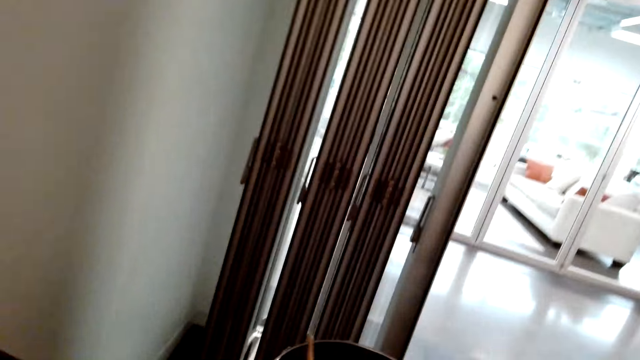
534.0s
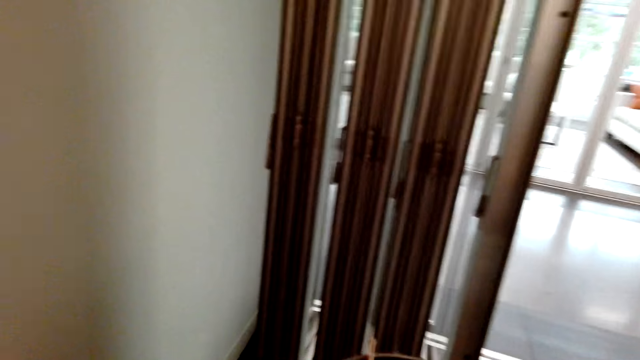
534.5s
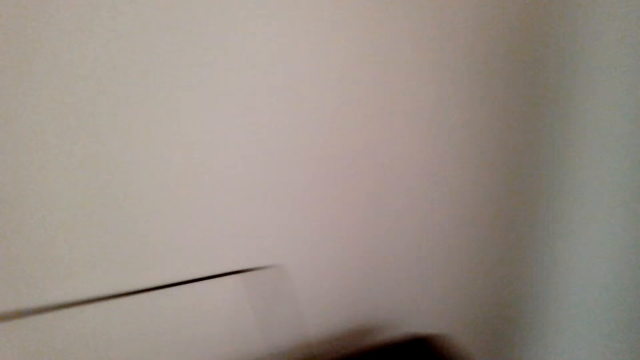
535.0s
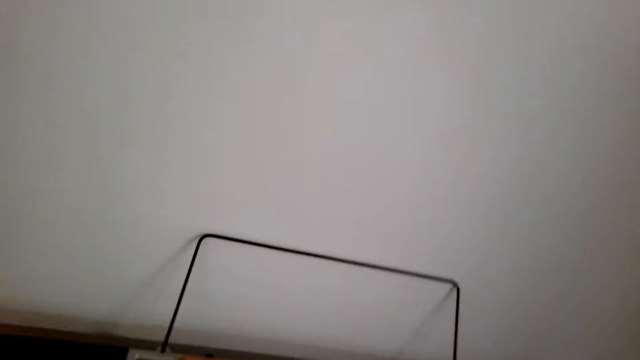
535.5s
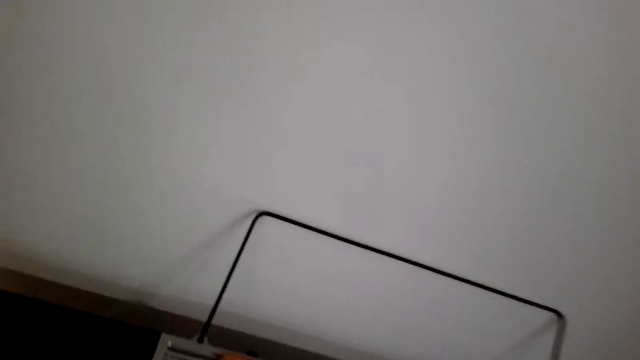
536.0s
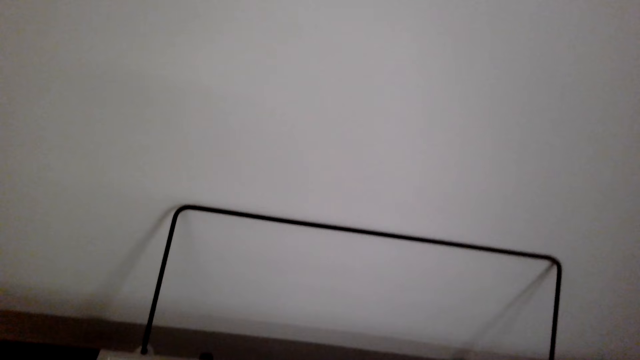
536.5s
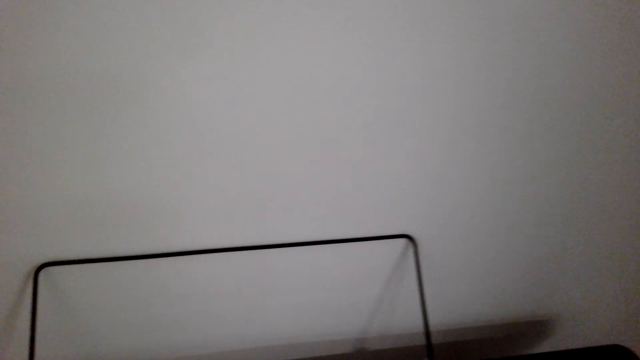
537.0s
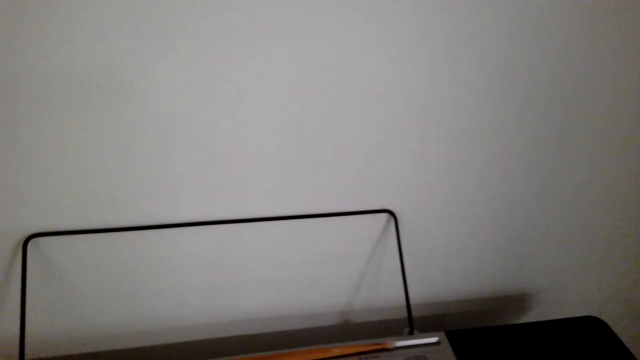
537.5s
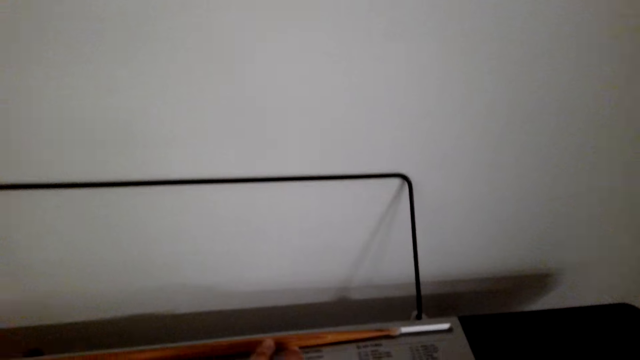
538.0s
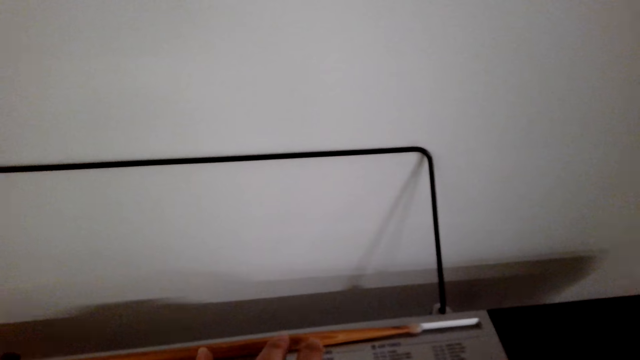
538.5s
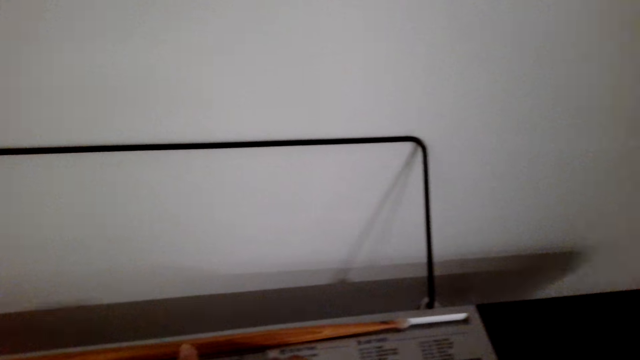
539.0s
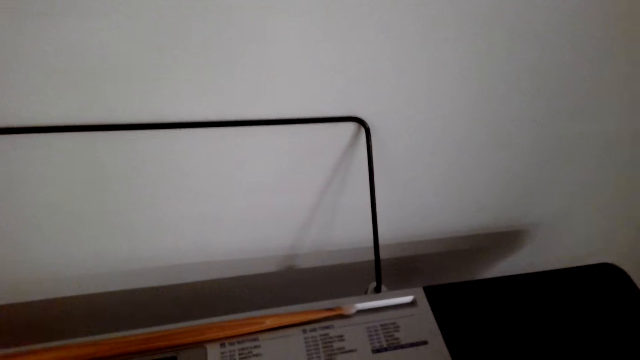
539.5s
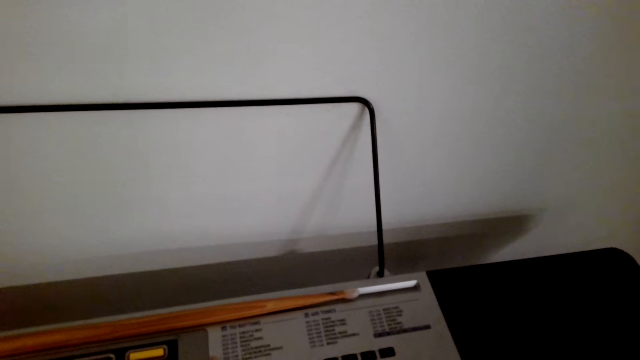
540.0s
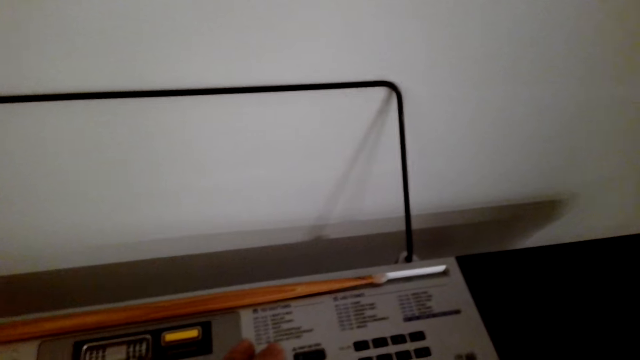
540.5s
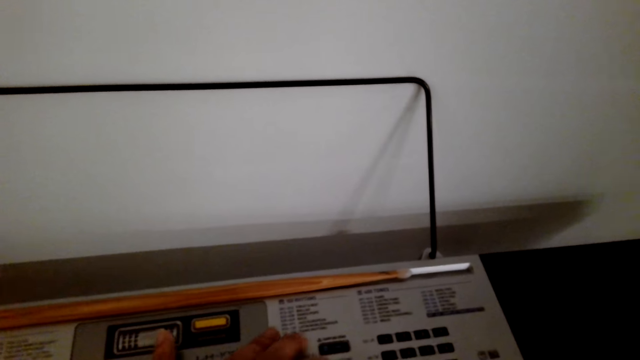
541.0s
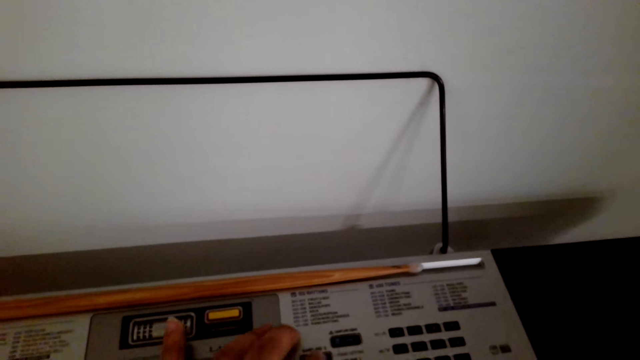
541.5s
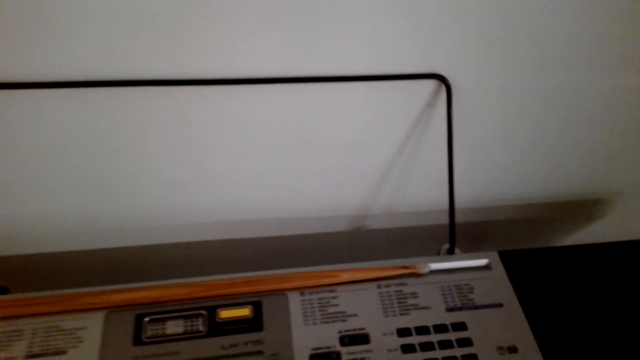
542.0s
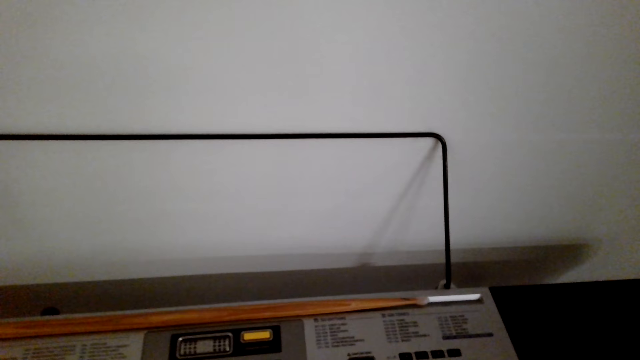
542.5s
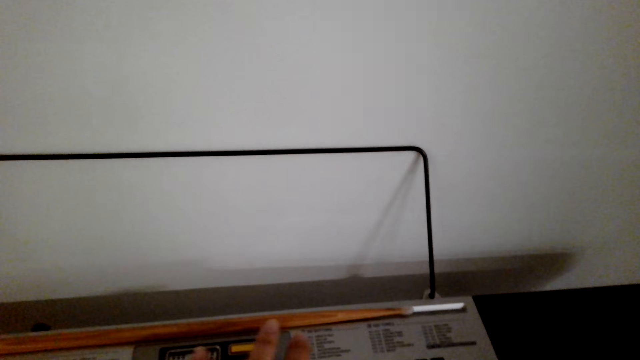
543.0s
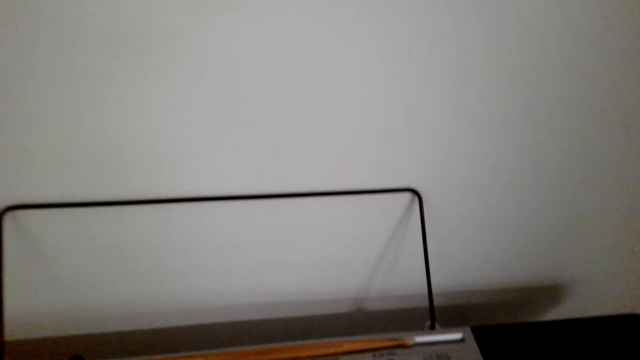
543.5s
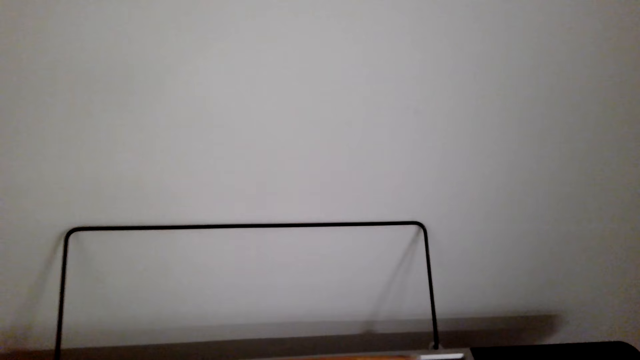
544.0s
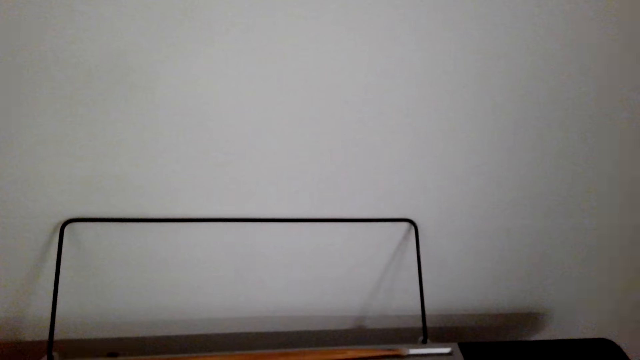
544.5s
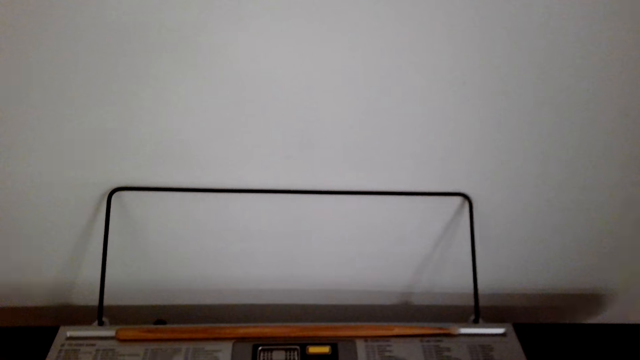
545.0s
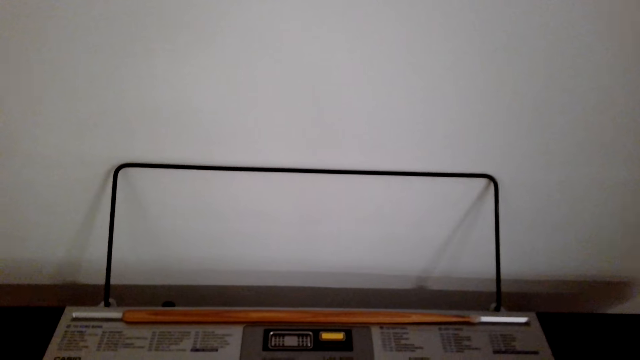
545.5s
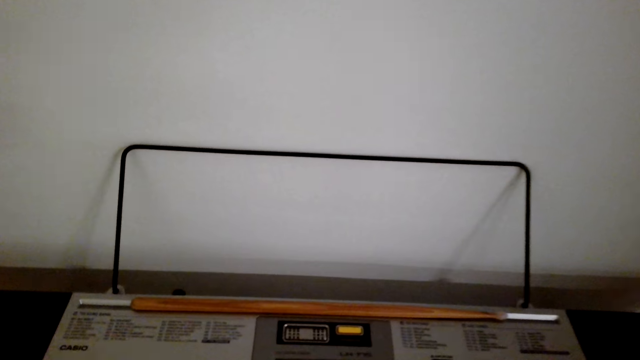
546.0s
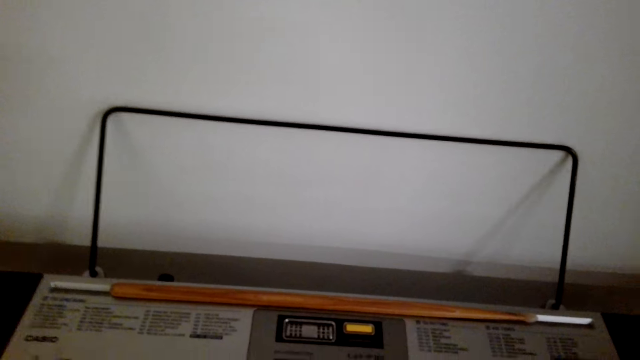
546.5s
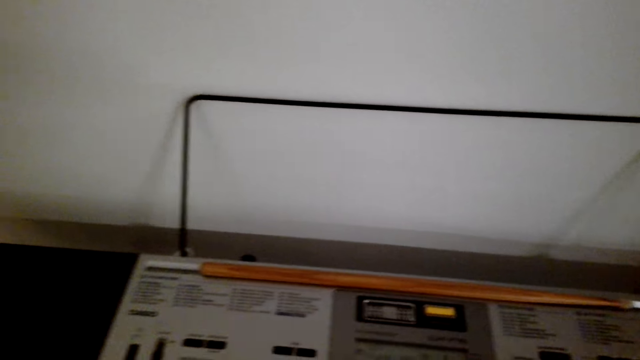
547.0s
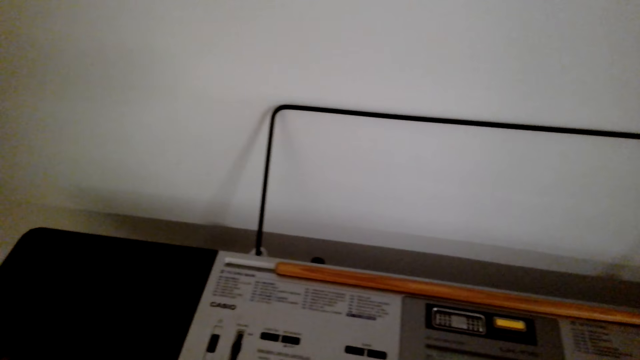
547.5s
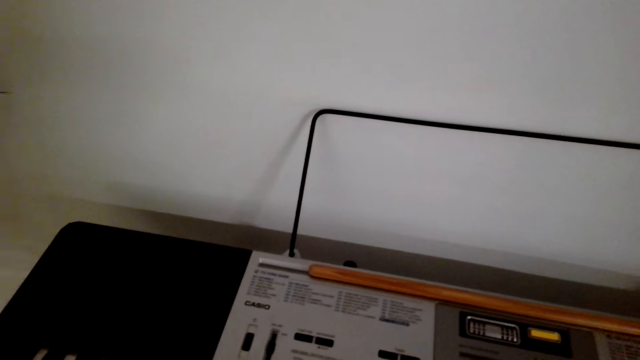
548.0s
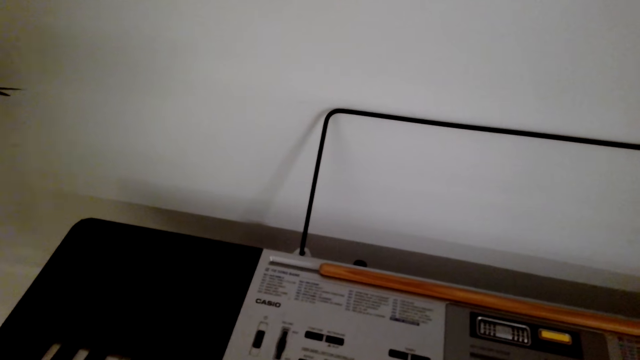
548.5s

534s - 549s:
The camera wearer plays the piano. They press piano buttons. They look at the piano. They play the piano.

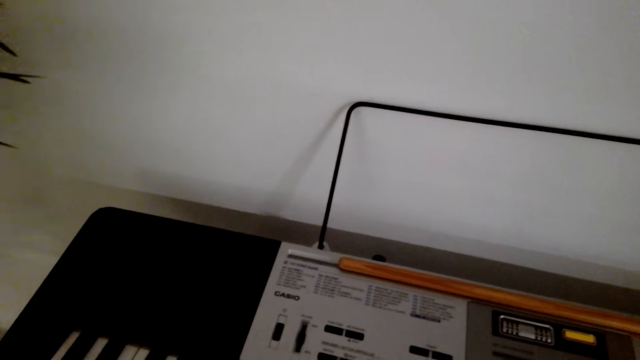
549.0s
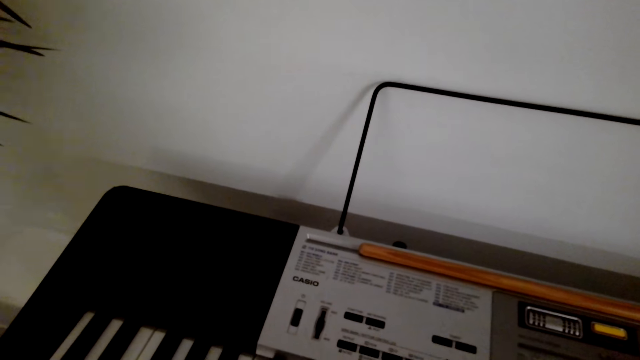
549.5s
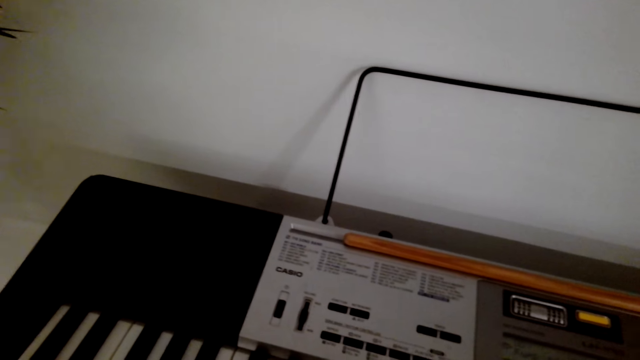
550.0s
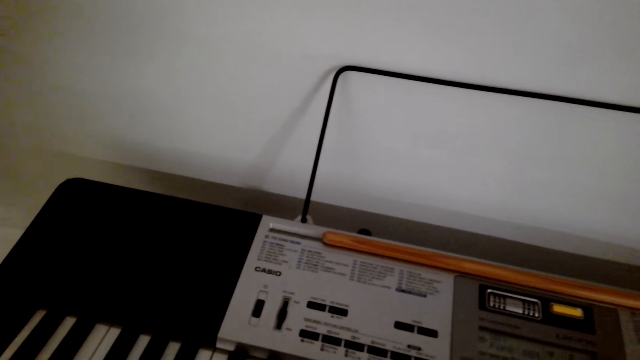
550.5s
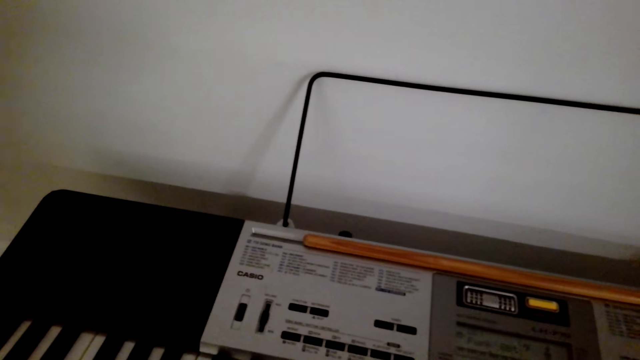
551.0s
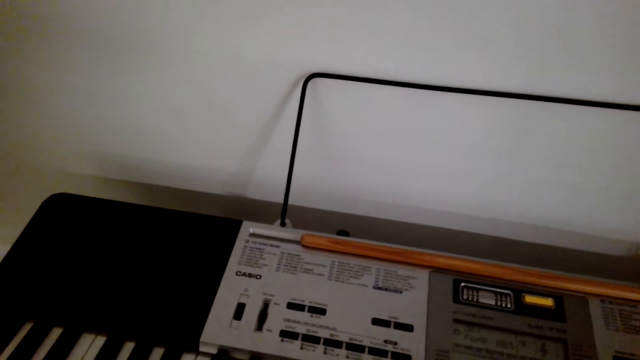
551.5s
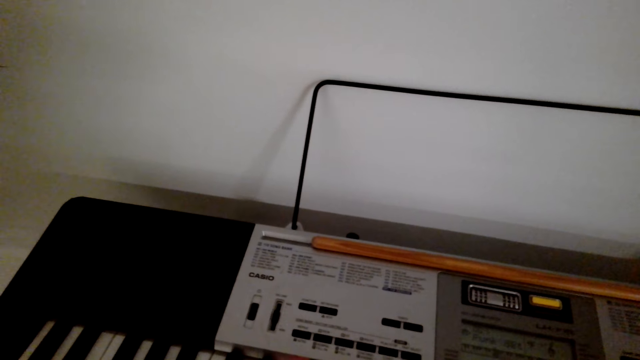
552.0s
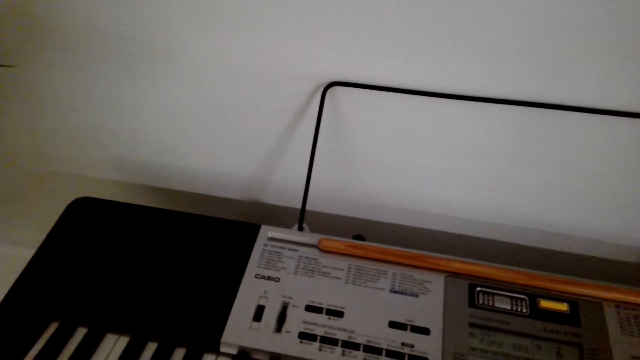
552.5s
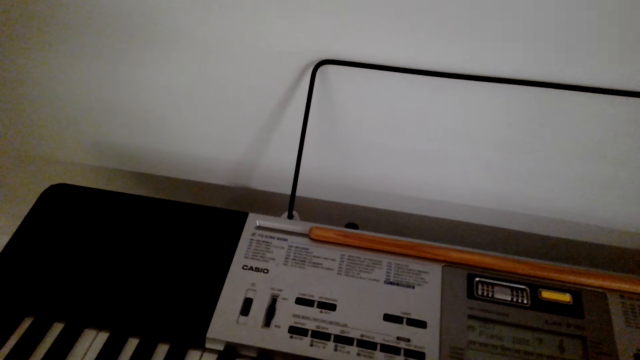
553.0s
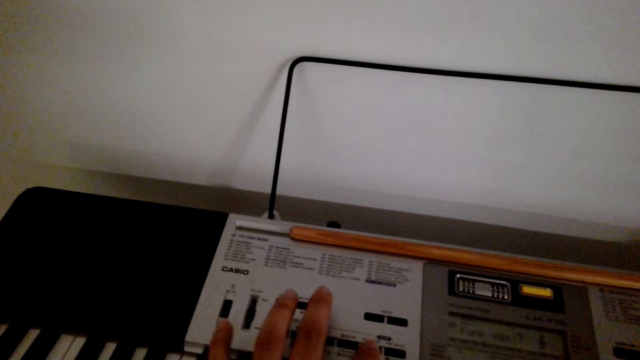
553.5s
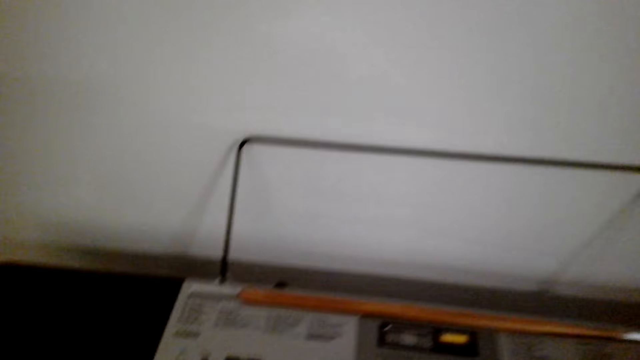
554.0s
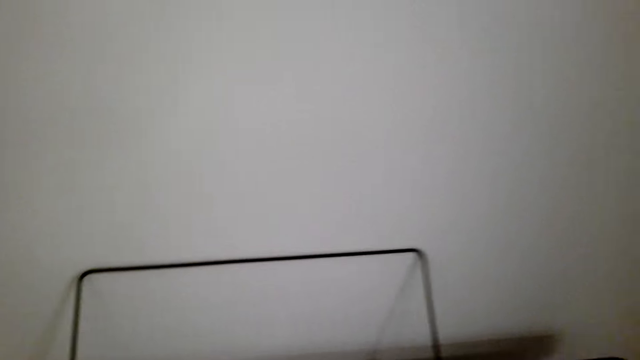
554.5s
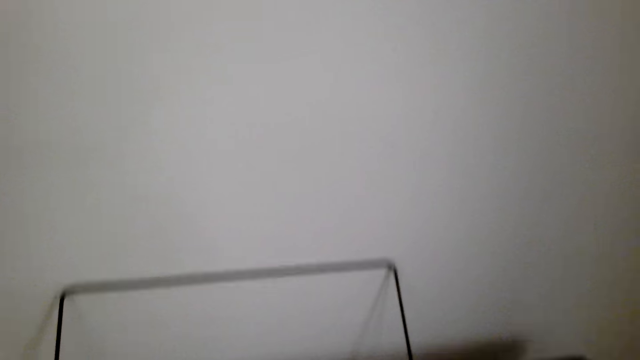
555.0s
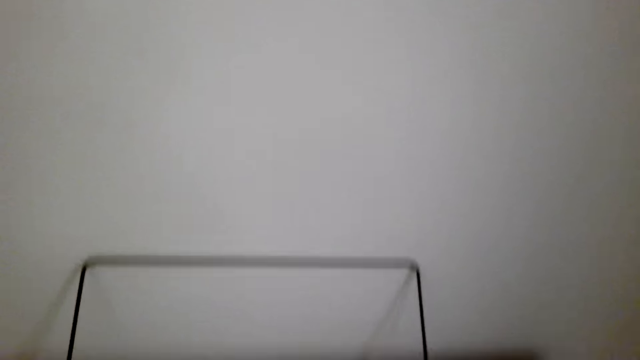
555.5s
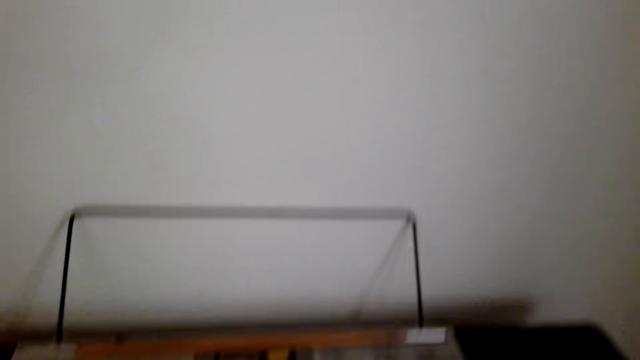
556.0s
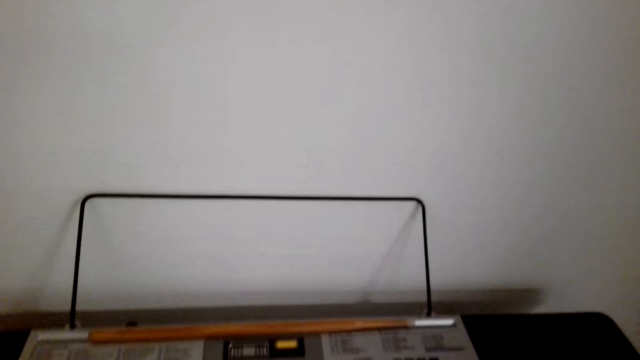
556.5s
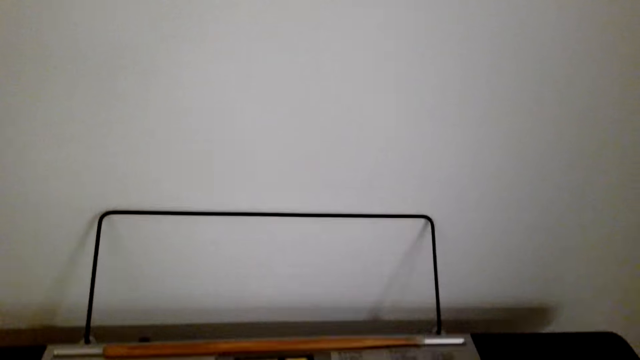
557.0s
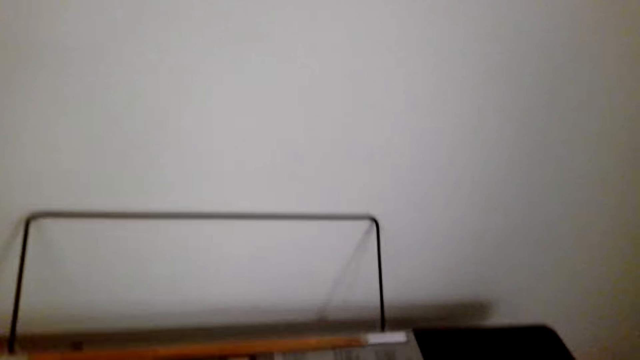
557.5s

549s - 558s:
The camera wearer presses piano buttons. They play the piano.
